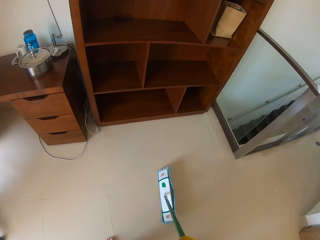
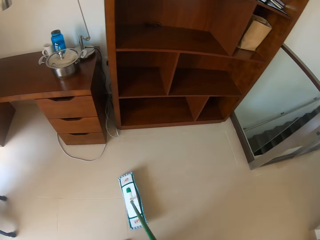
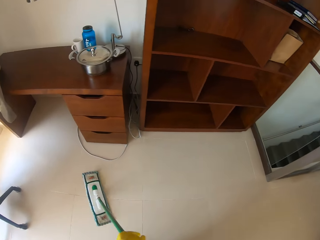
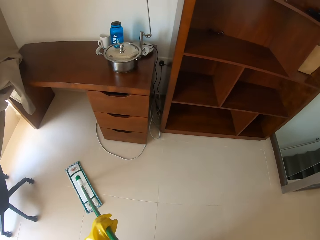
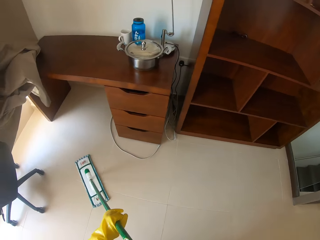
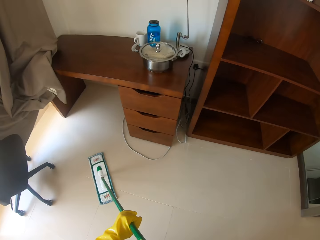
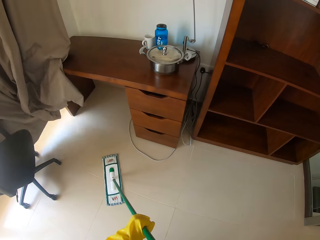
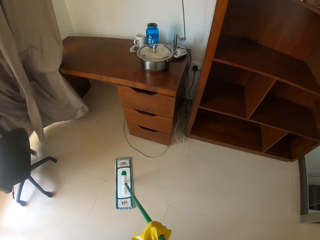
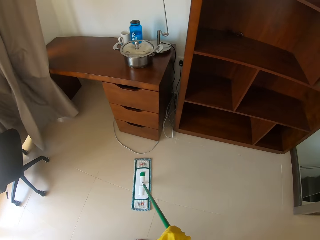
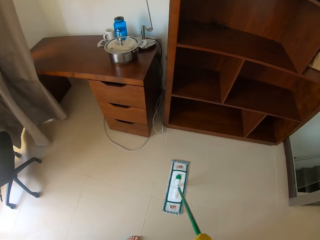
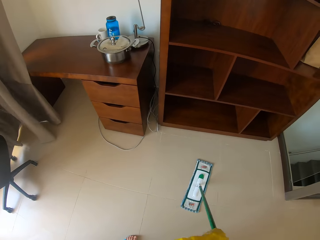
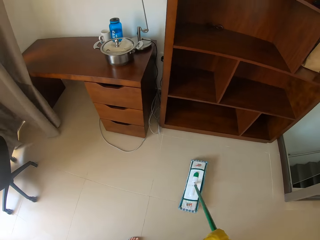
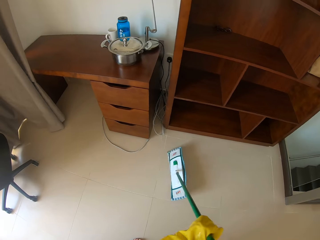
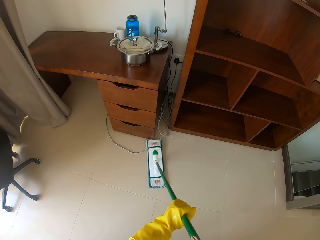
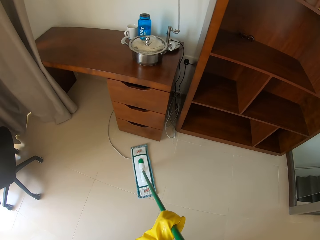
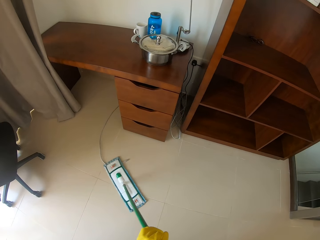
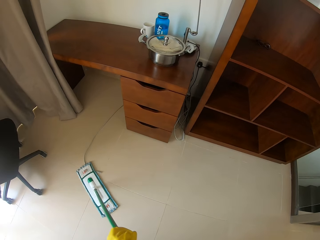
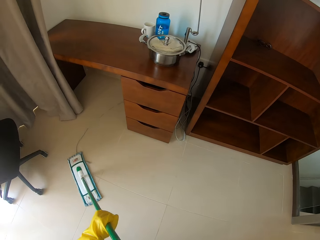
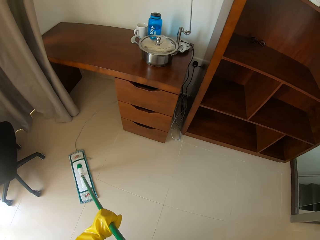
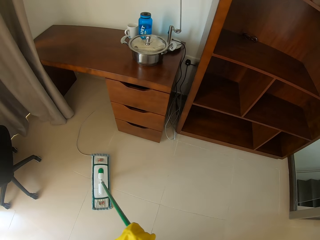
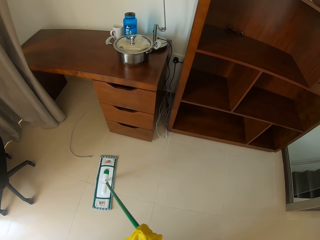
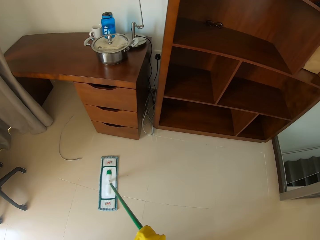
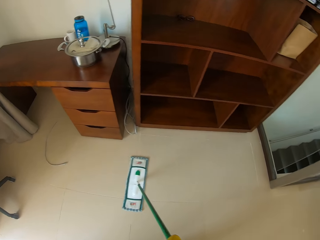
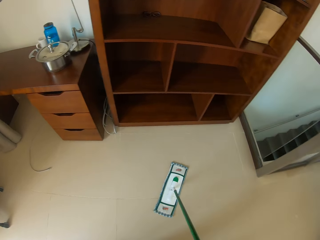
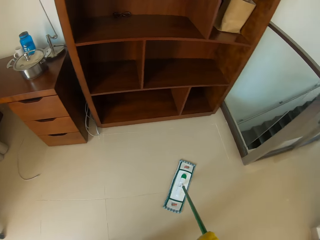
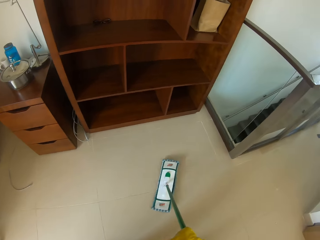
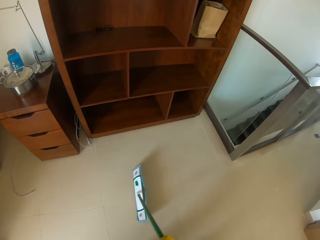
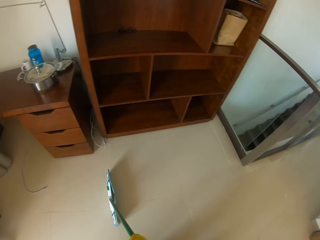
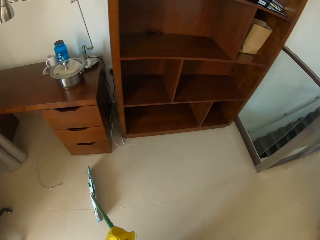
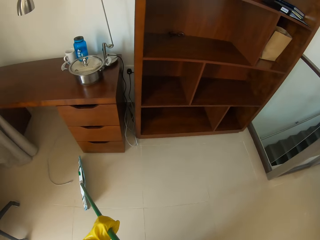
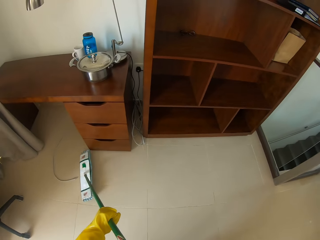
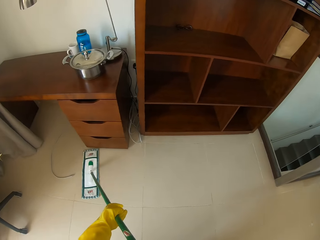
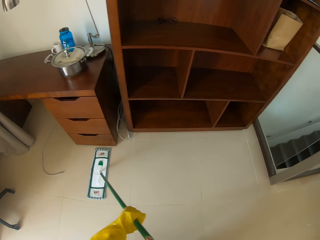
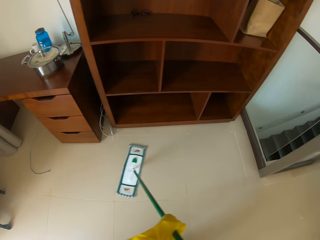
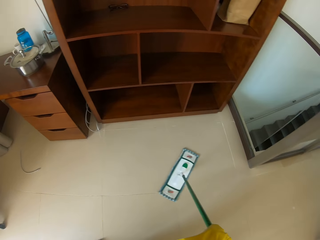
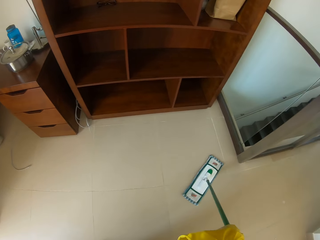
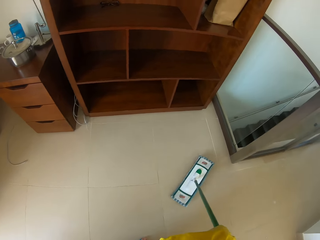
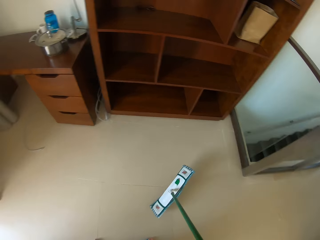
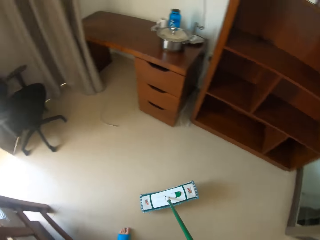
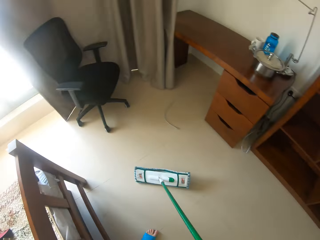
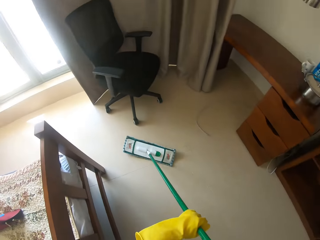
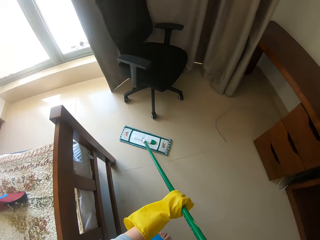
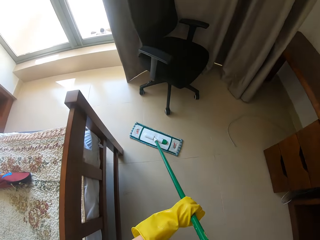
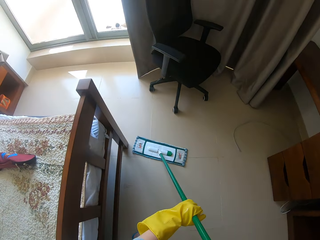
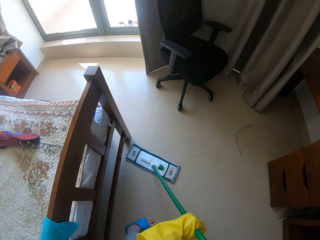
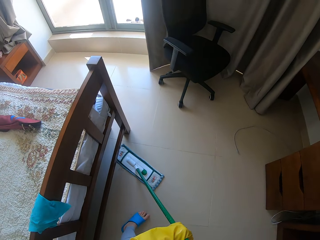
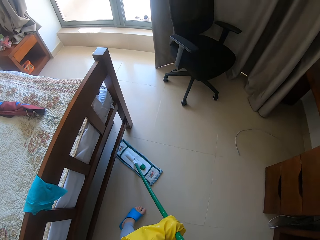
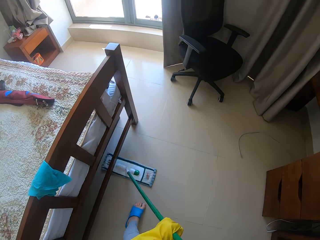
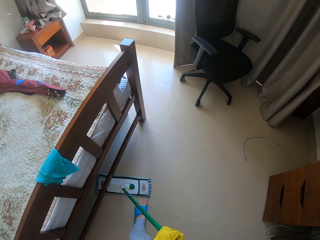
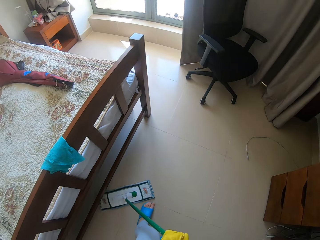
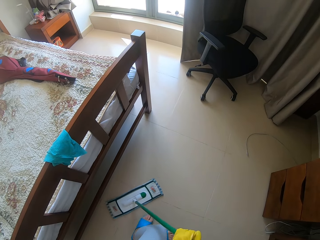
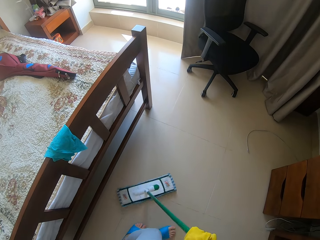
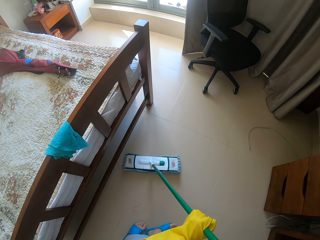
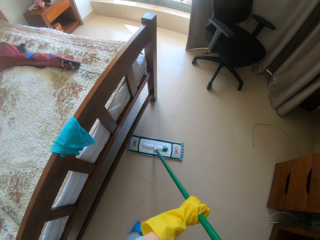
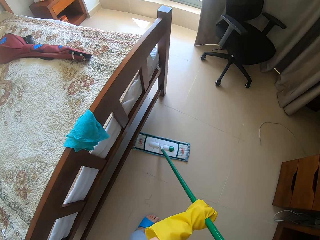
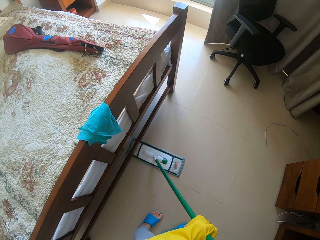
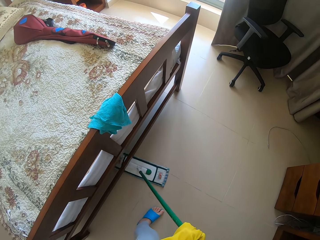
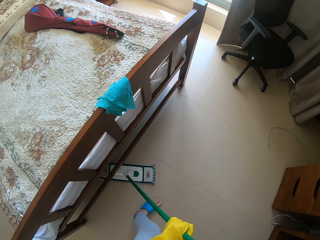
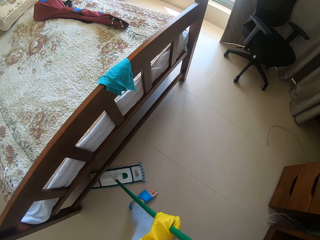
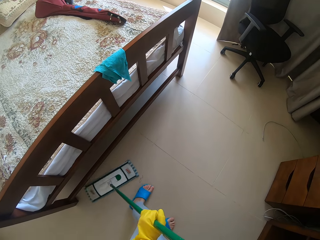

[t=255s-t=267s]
The camera wearer lifts a mop. They mop the floor. They lift the mop. They mop the floor. They lift the mop. They mop the floor. They lift the mop. They mop the floor.

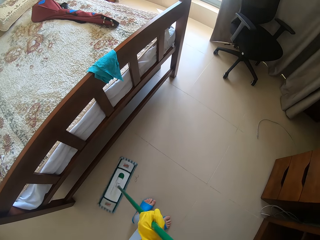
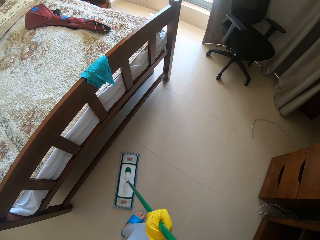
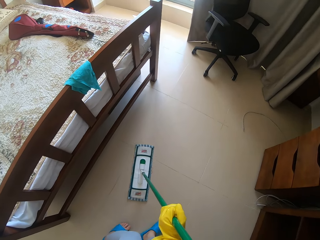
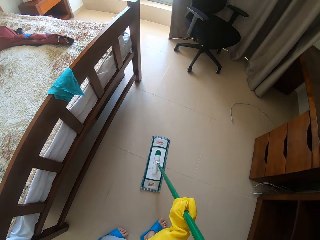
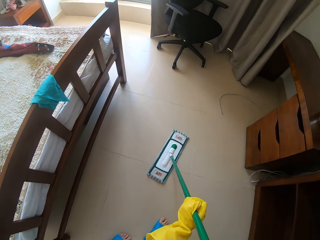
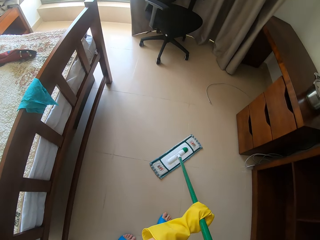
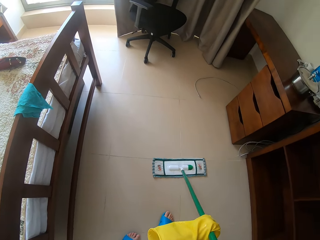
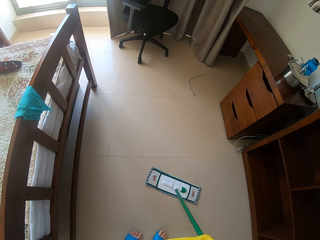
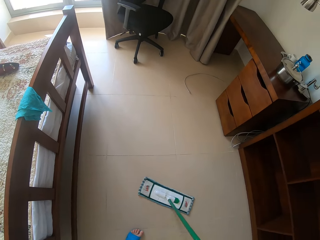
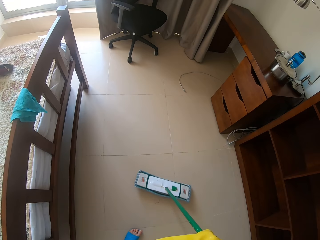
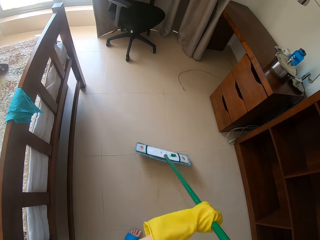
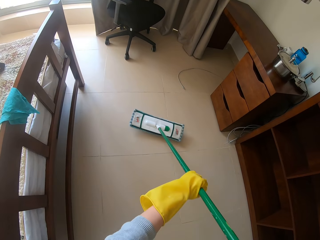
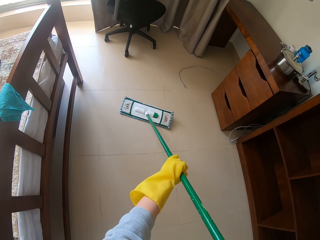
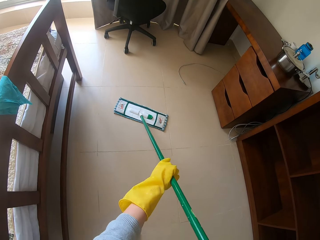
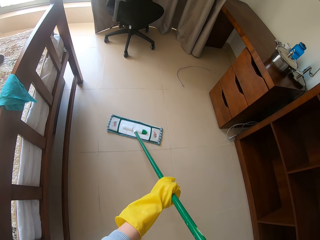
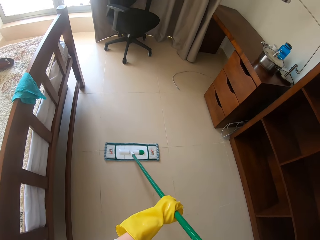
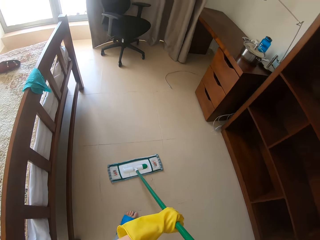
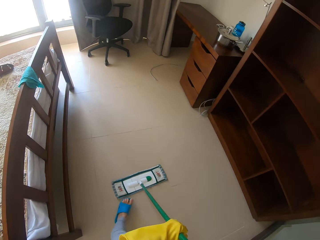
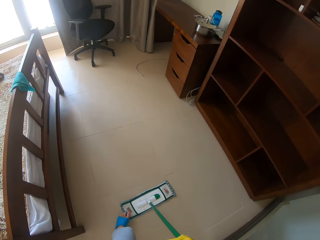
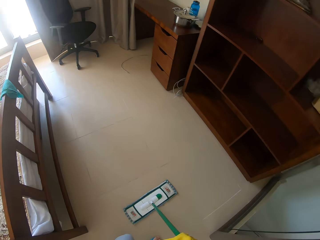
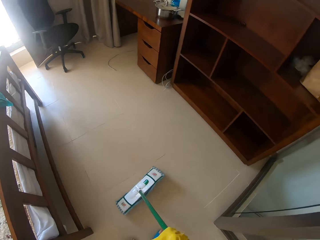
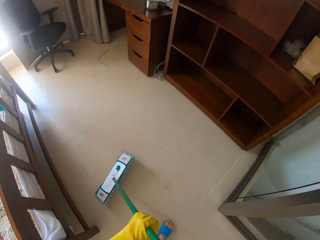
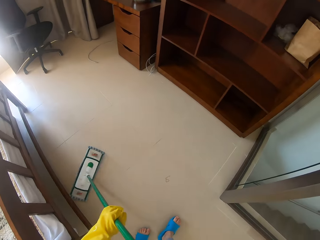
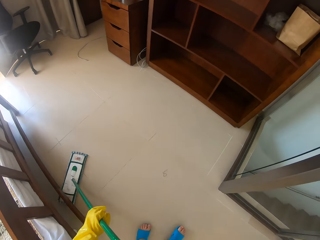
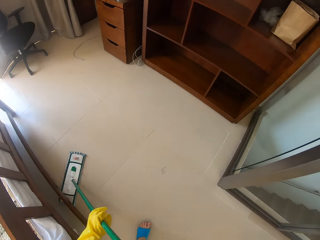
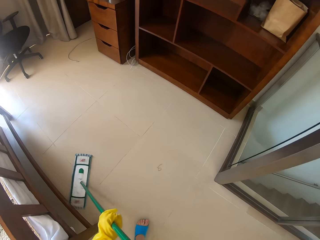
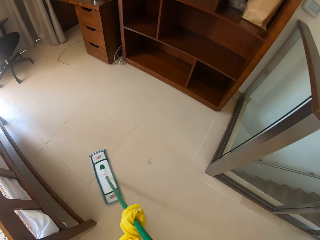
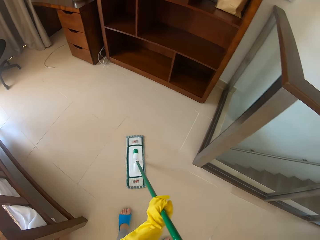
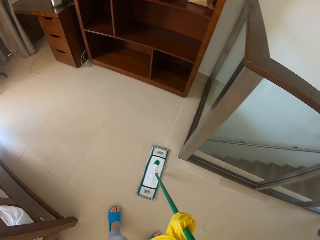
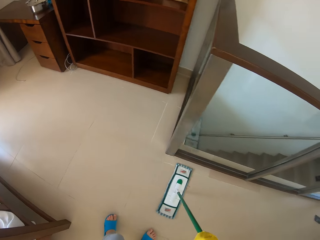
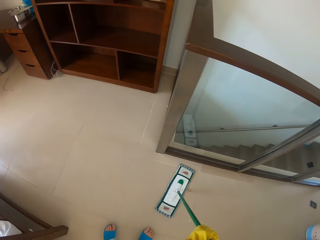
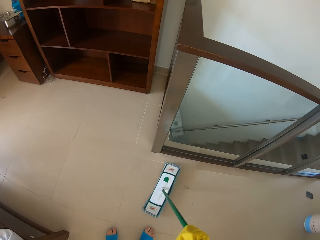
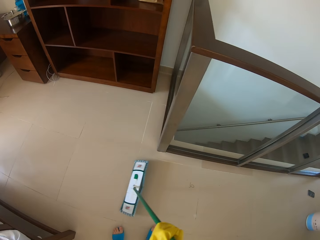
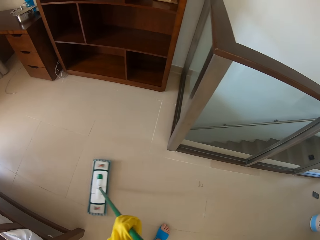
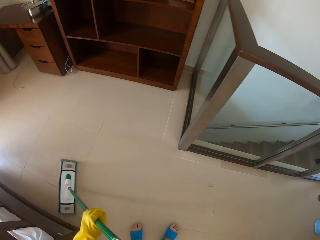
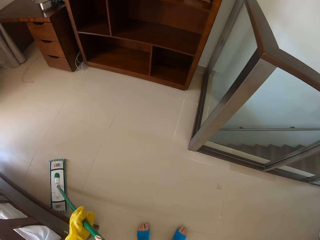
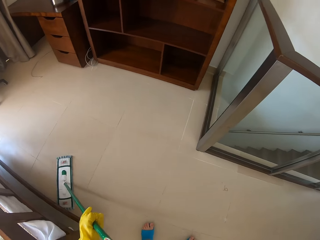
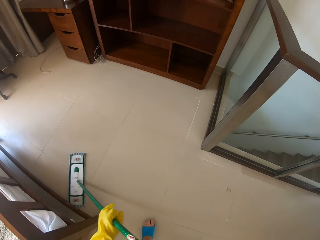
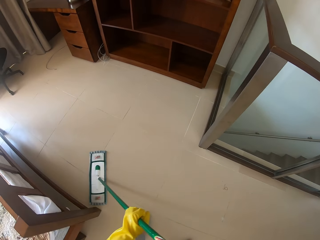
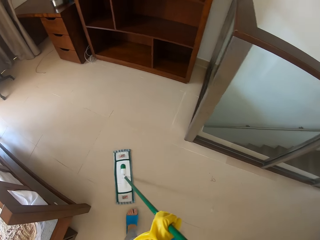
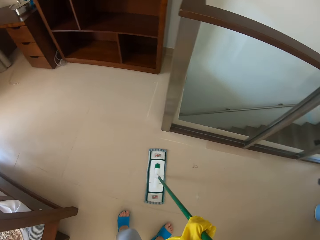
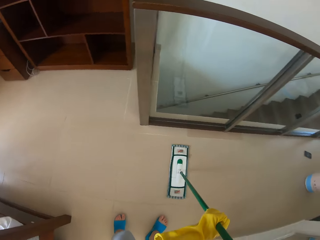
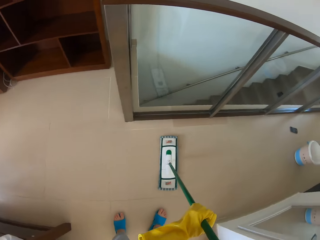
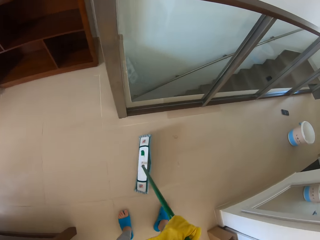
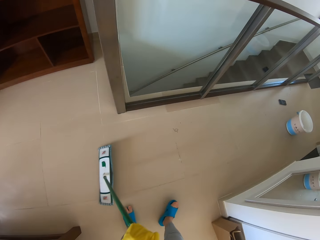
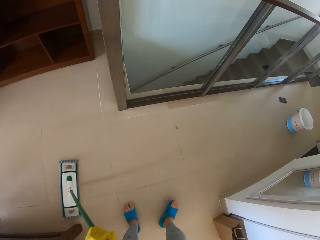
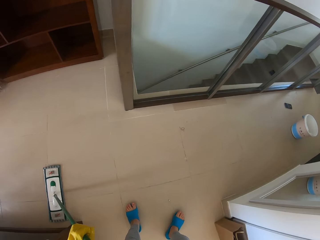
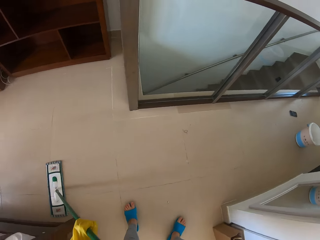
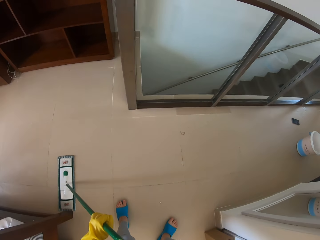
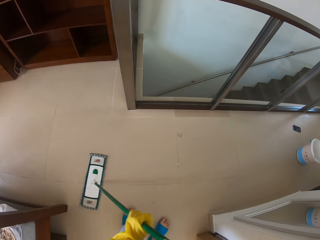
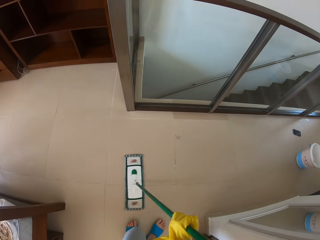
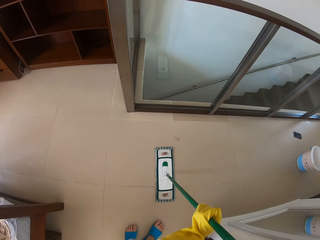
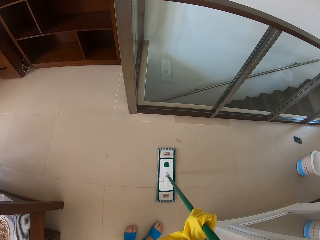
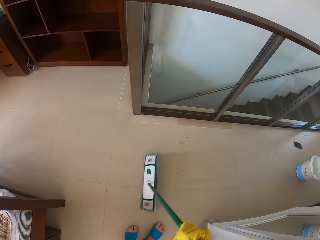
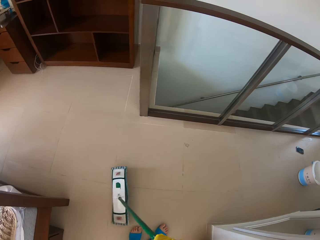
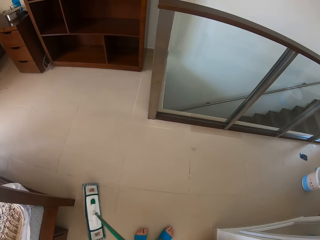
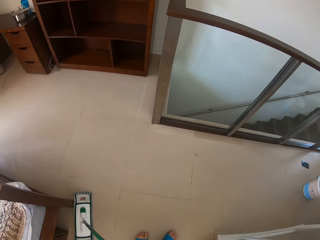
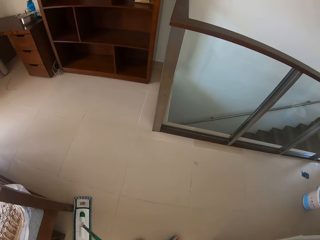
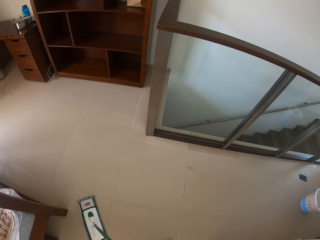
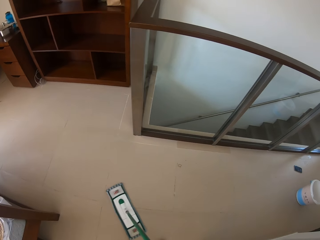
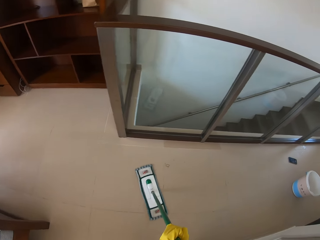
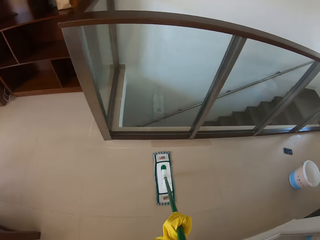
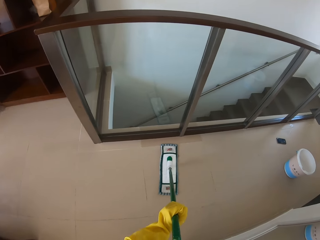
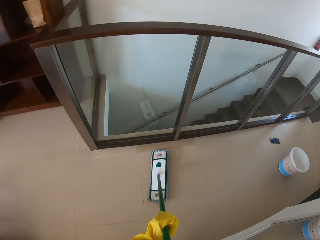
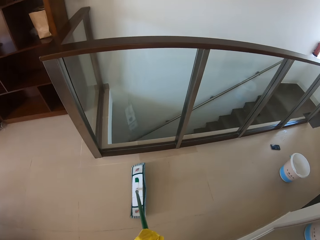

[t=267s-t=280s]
The camera wearer lifts a mop. They mop the floor. They lift the mop. They mop the floor. They lift the mop. They mop the floor. They lift the mop. They mop the floor. They lift the mop. They mop the floor.
